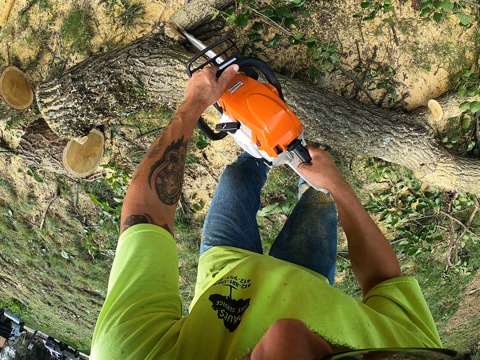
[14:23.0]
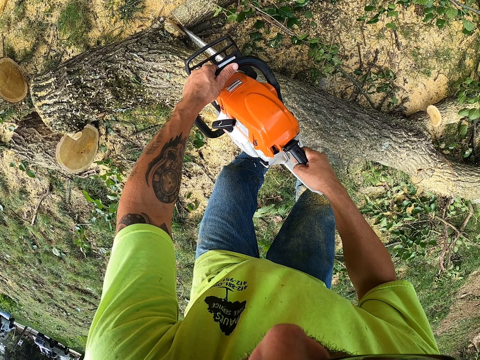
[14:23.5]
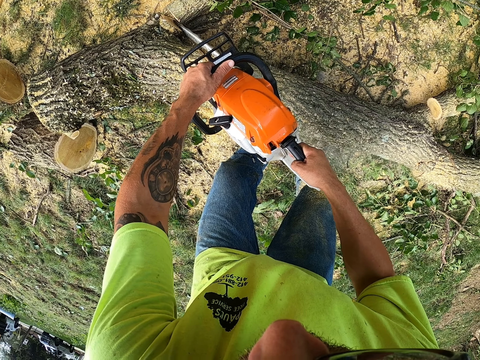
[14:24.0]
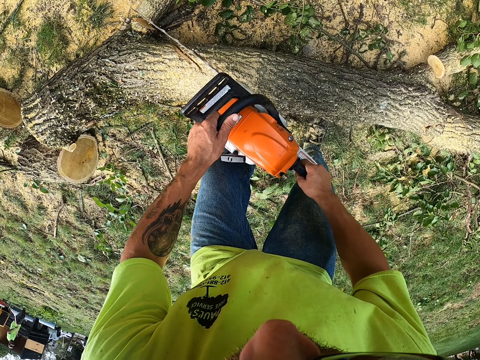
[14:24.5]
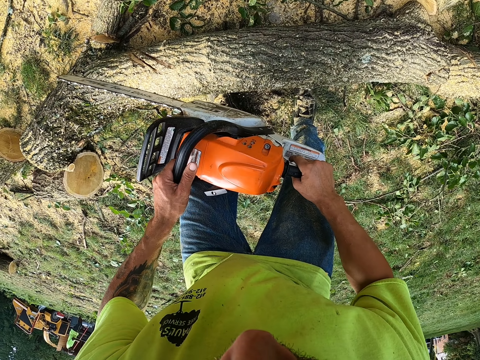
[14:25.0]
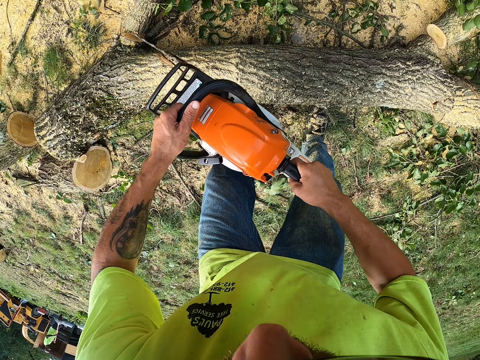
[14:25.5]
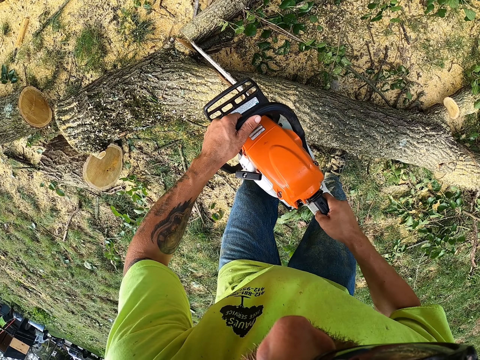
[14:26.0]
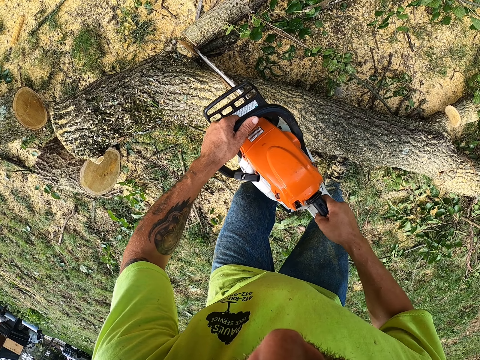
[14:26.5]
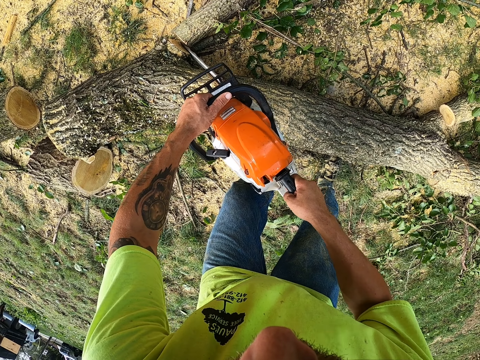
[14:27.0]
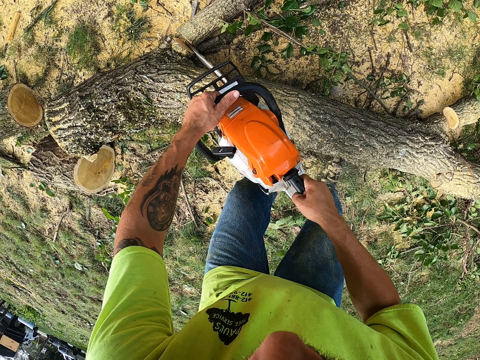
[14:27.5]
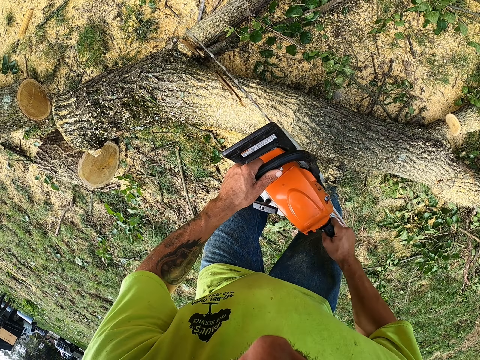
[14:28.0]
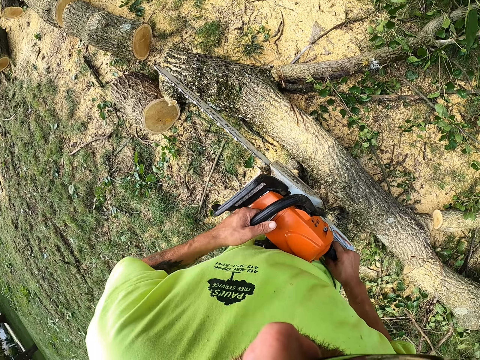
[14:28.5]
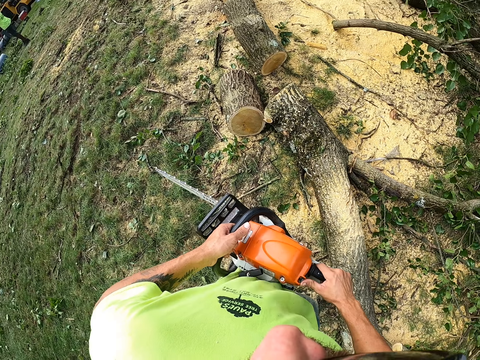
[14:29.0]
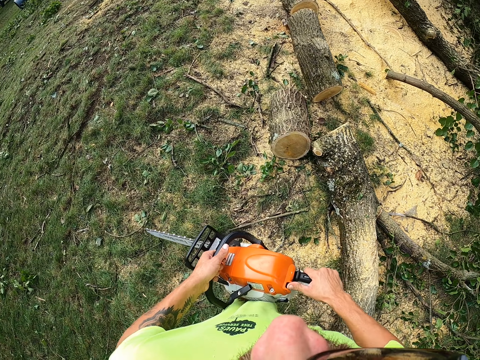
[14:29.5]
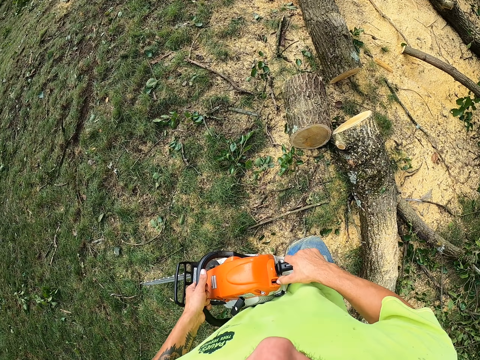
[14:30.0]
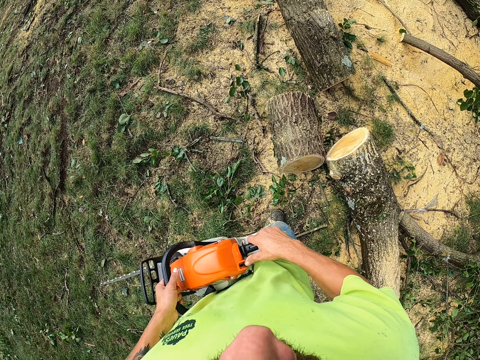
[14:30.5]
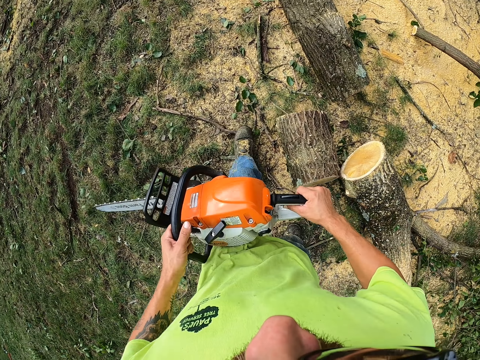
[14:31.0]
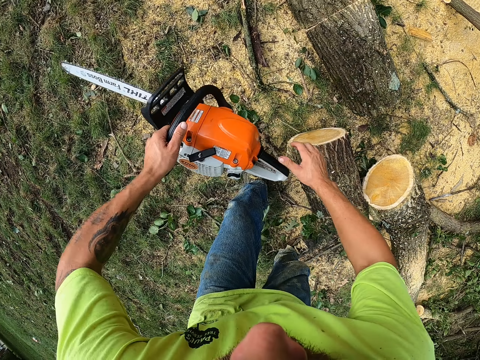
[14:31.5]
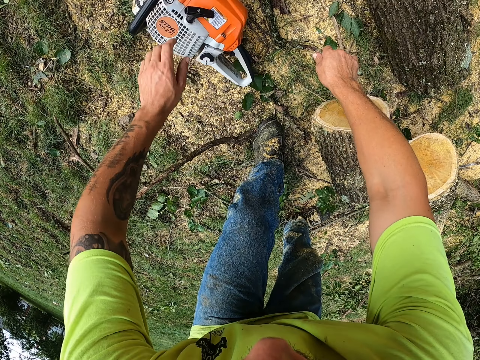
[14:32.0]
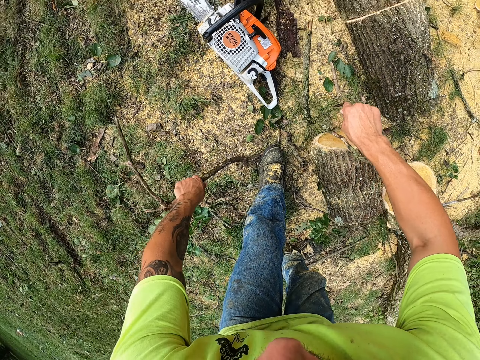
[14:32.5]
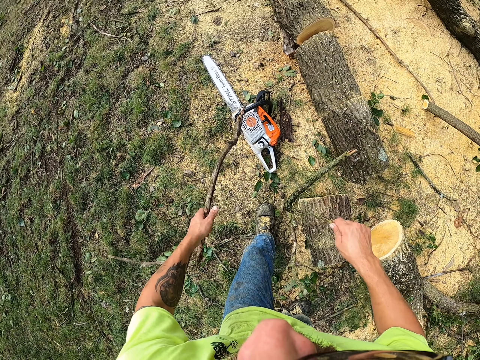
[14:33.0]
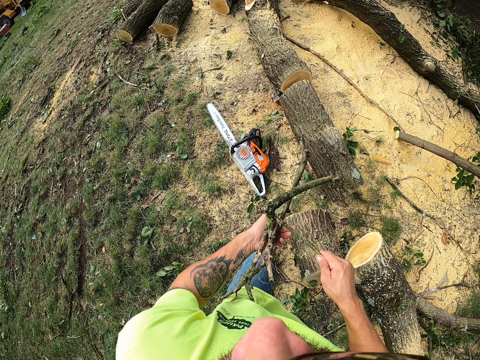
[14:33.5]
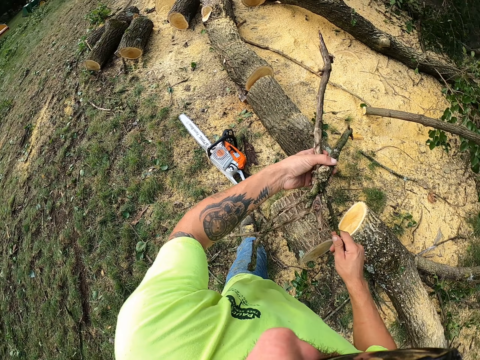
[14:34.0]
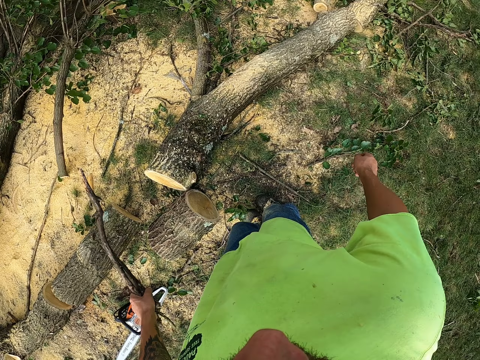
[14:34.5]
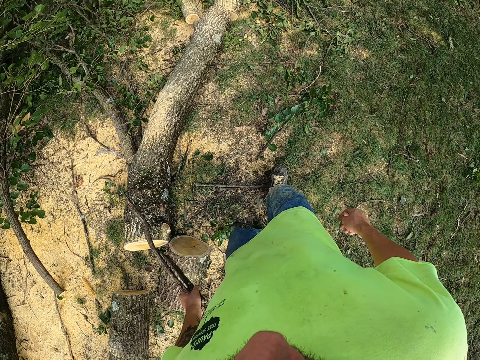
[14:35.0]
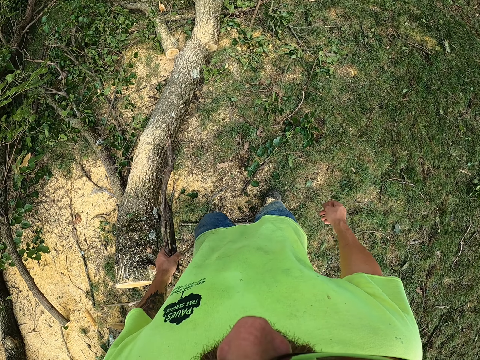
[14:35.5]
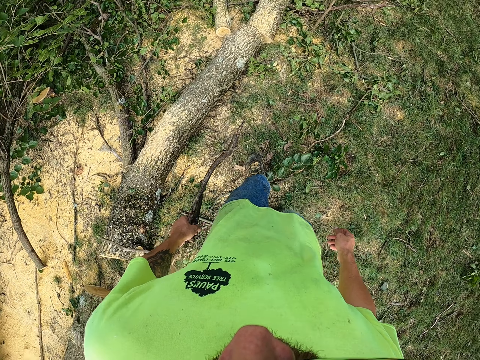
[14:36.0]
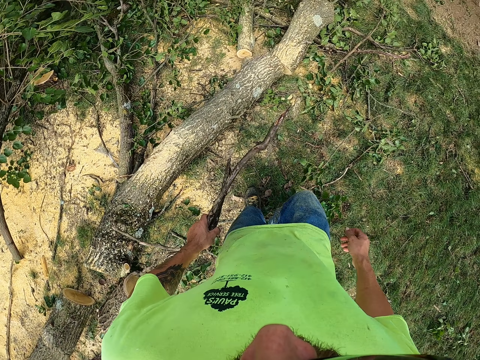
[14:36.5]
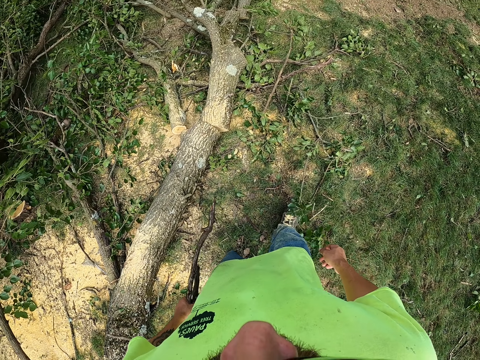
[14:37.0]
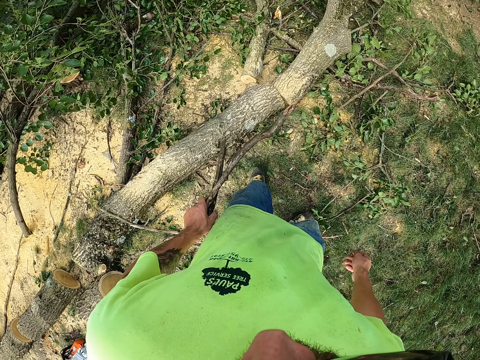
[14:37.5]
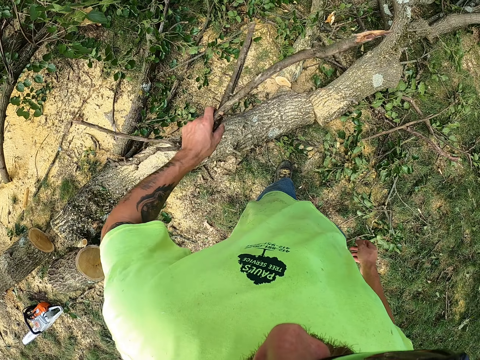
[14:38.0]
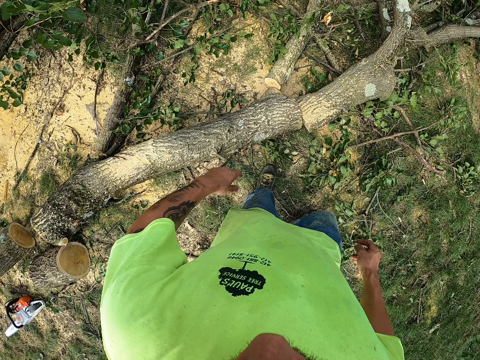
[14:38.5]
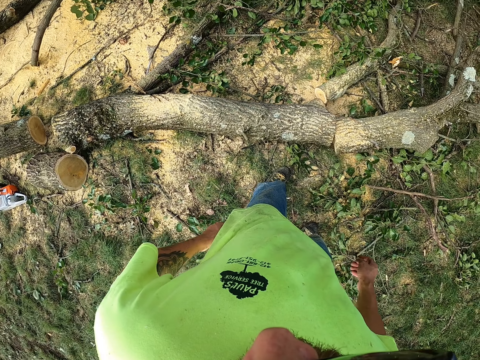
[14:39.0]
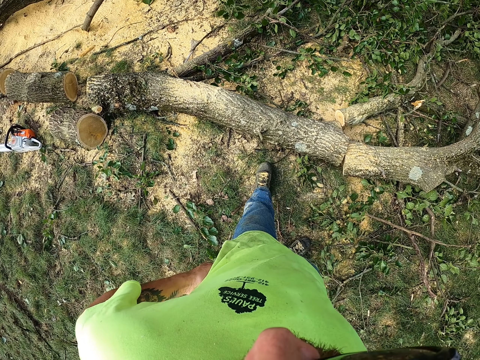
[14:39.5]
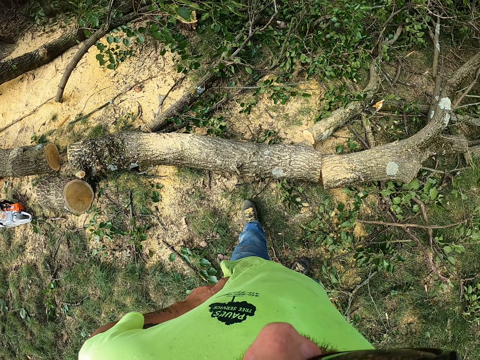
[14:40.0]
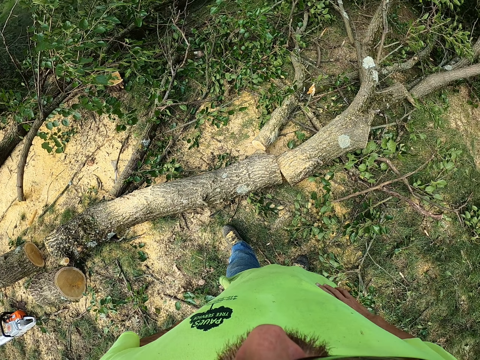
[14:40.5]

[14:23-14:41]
The camera wearer cuts the tree log with the power saw. He lifts the power saw, cuts the tree log with the power saw, and lifts the power saw. He drops the chainsaw on the ground with both hands. He walks around. He picks a stick from the ground with his left hand. He picks another stick from the ground with his right hand. He takes the stick from his right hand with his left hand. He walks around. He drops the sticks on the ground with his left hand. He looks around.

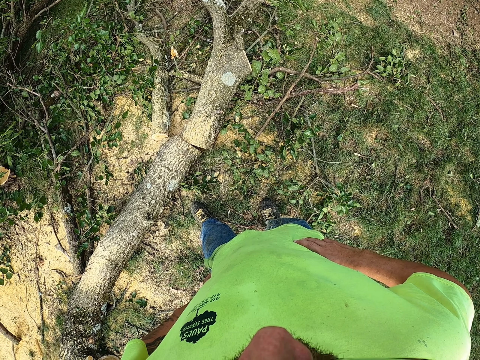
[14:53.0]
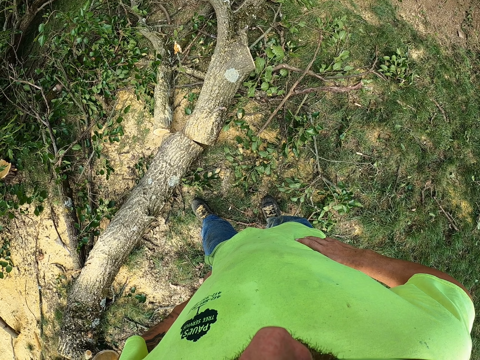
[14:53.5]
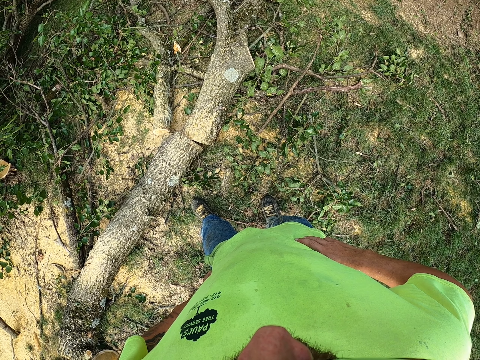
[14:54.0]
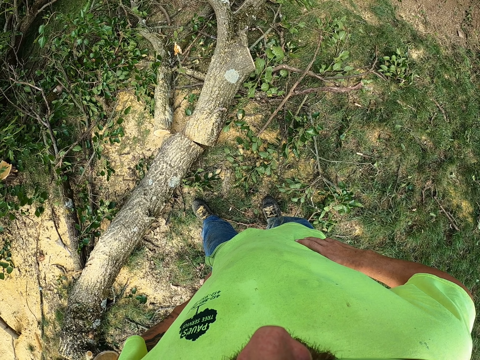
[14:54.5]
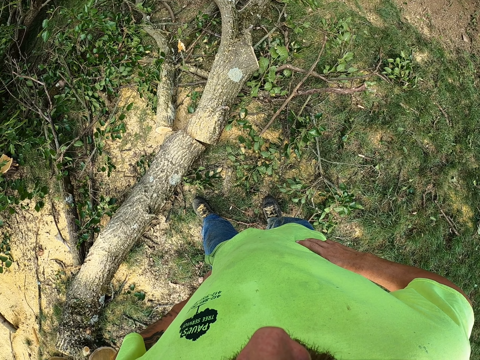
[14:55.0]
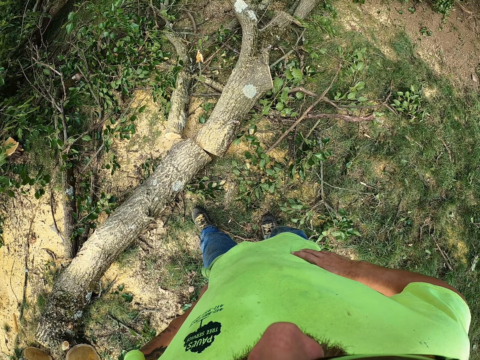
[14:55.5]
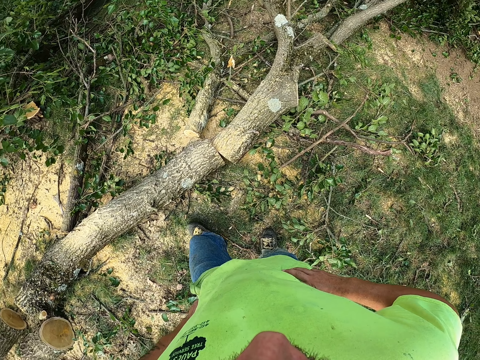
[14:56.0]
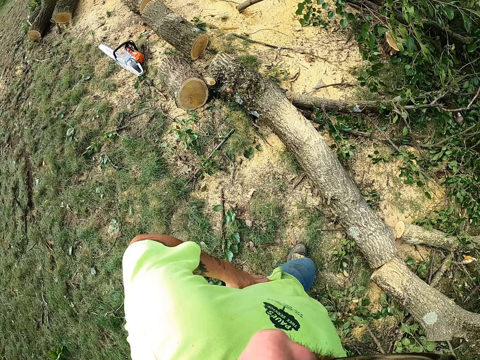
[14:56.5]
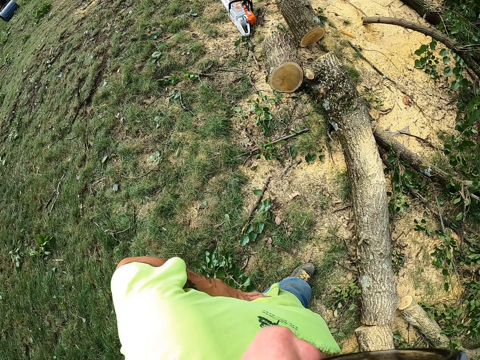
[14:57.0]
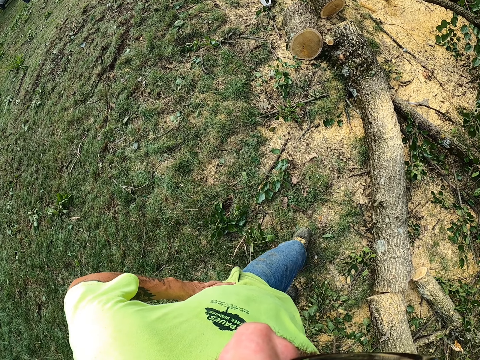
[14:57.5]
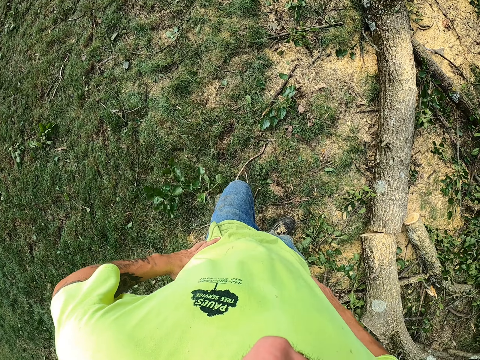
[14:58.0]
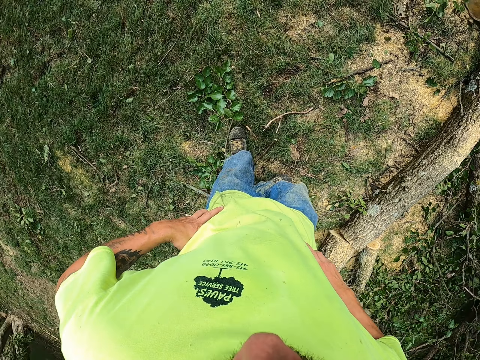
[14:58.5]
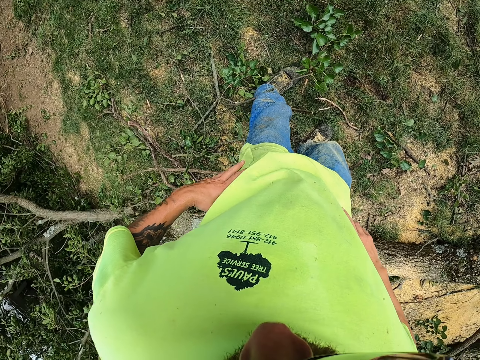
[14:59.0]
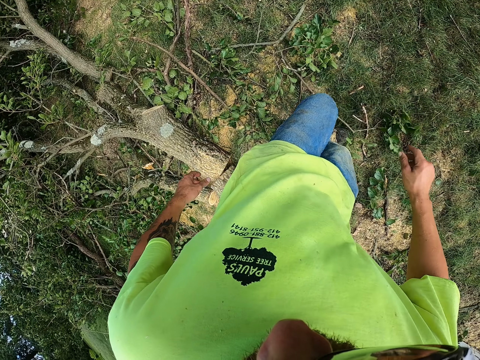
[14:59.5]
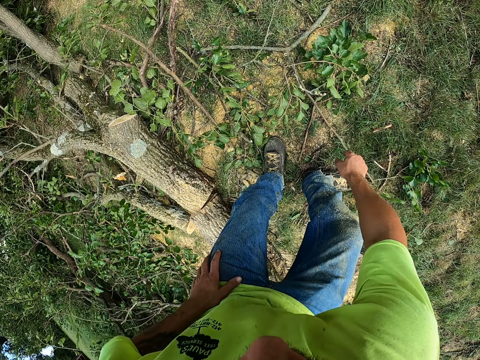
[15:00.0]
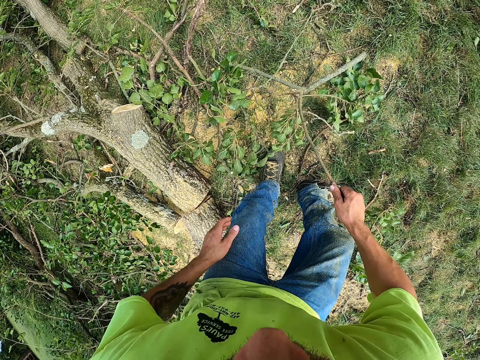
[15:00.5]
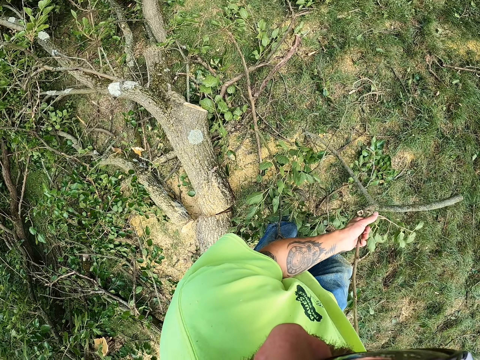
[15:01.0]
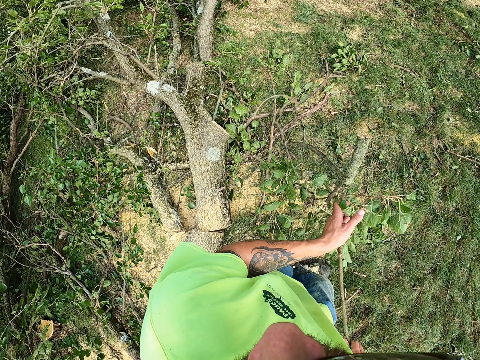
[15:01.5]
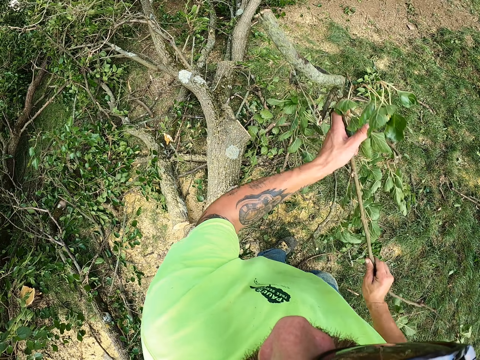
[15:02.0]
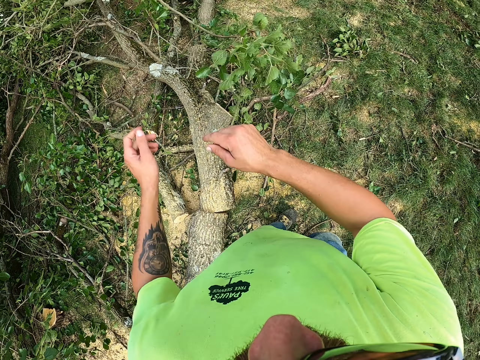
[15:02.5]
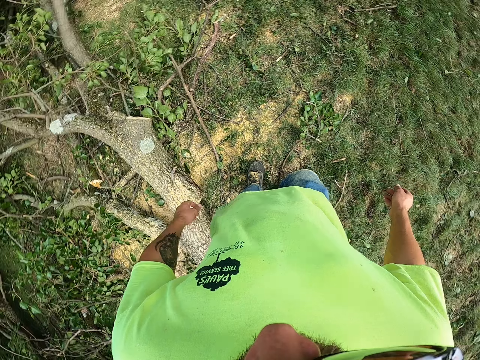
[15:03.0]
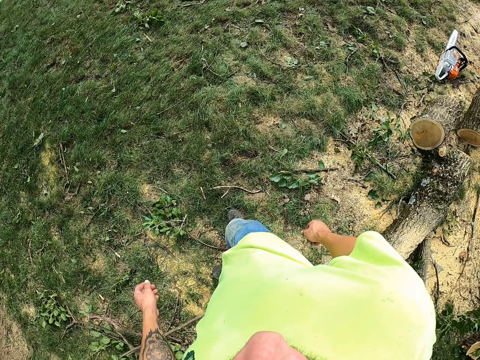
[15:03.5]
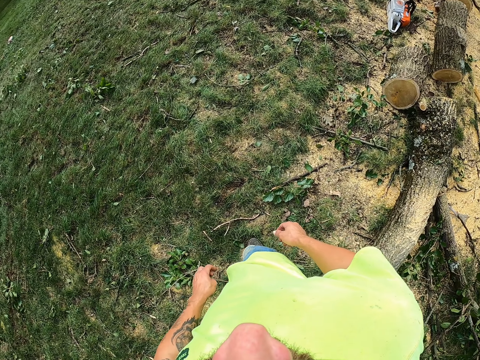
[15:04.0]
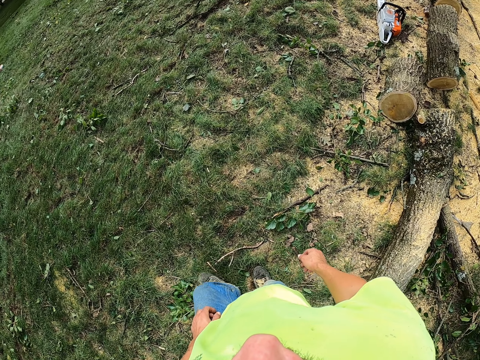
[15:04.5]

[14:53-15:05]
The camera wearer picks a branch from the ground with his right hand. He walks around. He throws the branch on the ground with both hands.
